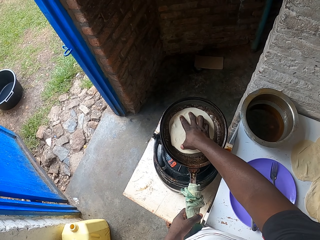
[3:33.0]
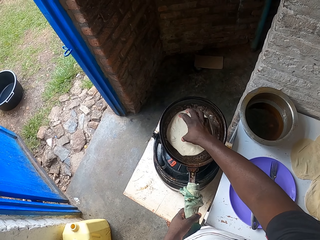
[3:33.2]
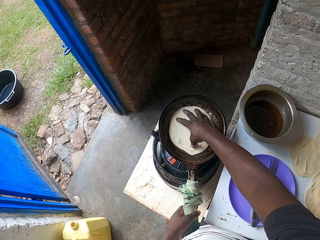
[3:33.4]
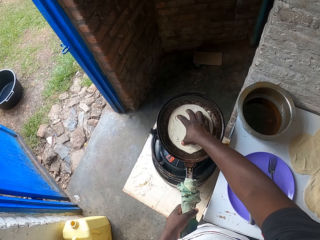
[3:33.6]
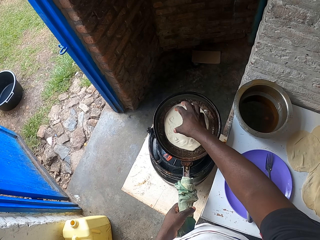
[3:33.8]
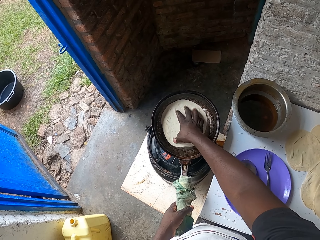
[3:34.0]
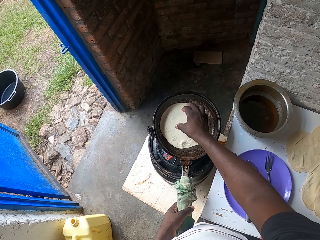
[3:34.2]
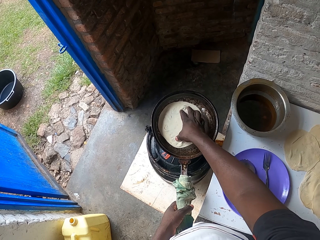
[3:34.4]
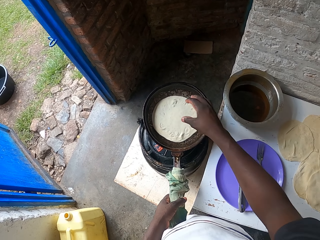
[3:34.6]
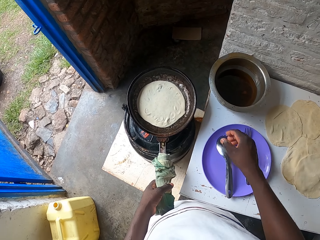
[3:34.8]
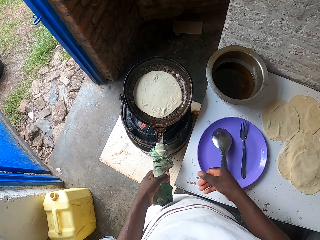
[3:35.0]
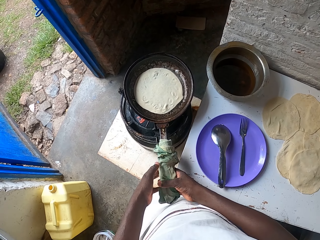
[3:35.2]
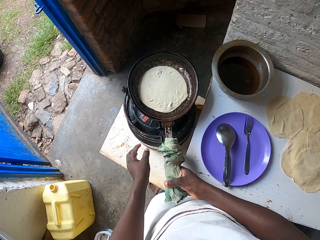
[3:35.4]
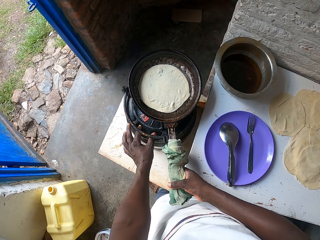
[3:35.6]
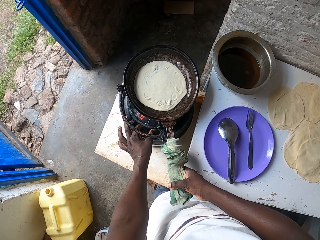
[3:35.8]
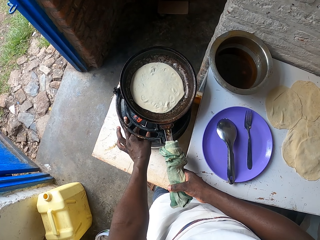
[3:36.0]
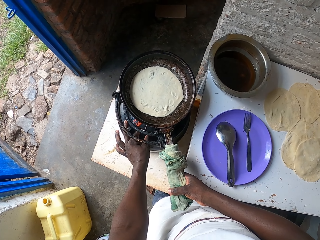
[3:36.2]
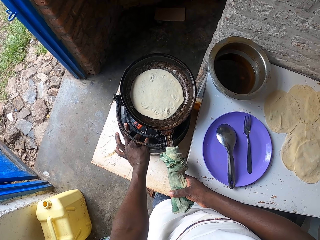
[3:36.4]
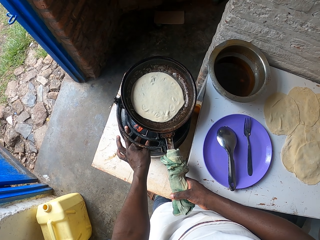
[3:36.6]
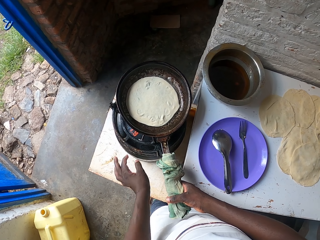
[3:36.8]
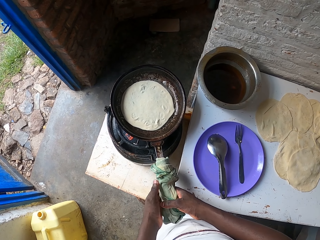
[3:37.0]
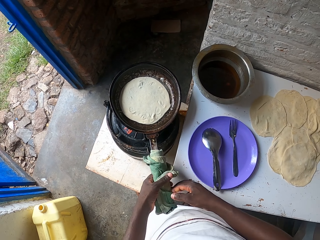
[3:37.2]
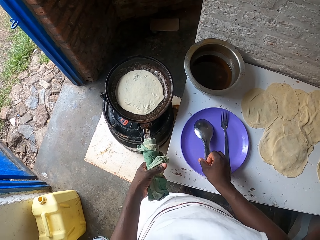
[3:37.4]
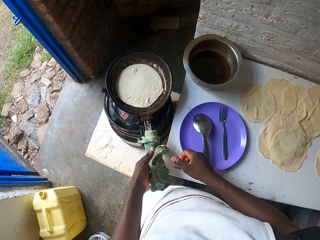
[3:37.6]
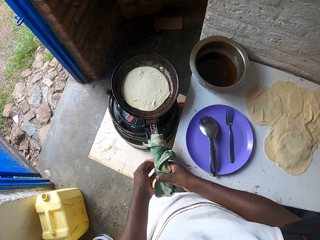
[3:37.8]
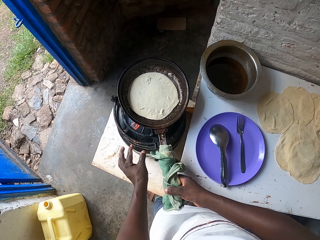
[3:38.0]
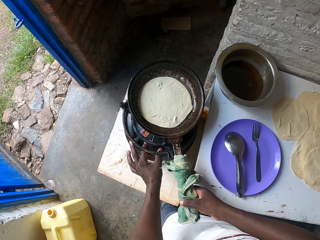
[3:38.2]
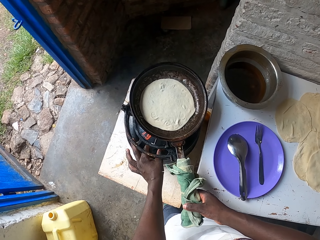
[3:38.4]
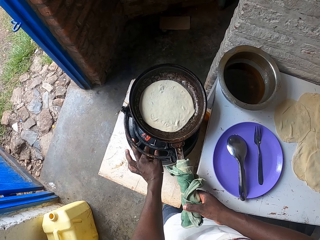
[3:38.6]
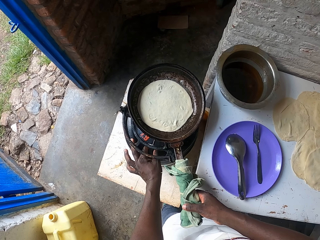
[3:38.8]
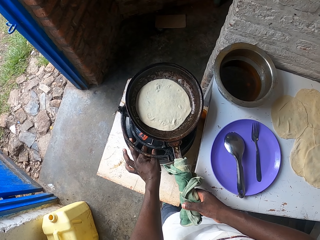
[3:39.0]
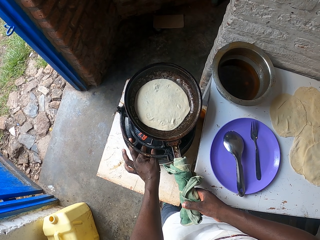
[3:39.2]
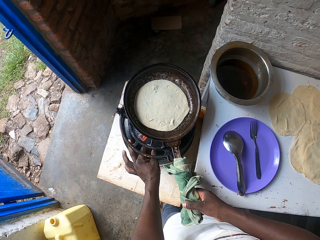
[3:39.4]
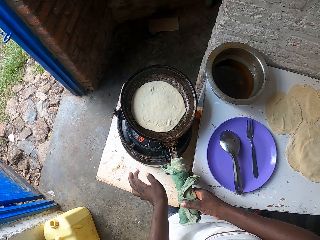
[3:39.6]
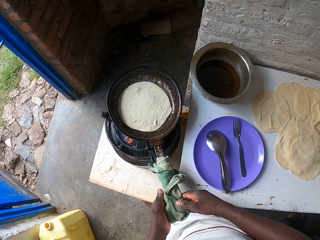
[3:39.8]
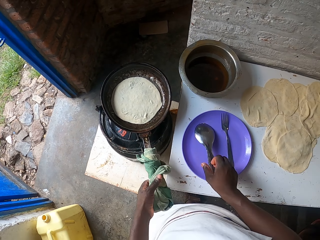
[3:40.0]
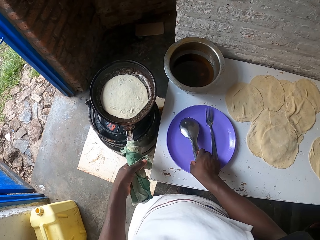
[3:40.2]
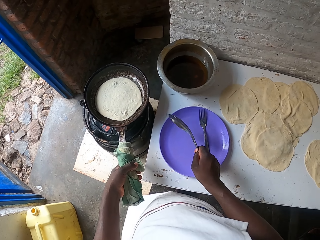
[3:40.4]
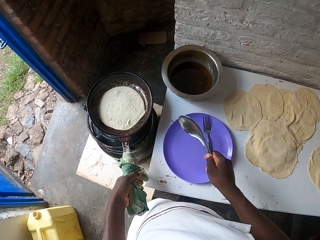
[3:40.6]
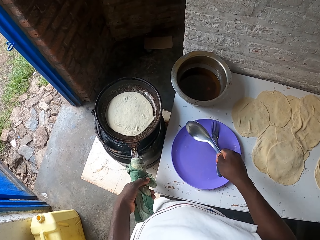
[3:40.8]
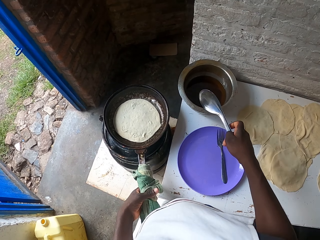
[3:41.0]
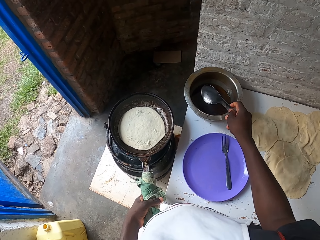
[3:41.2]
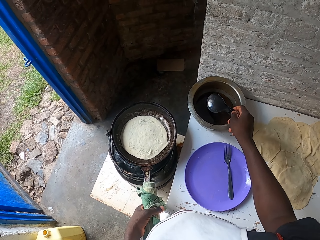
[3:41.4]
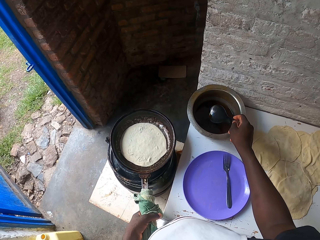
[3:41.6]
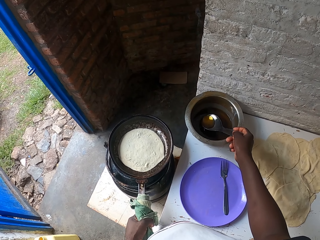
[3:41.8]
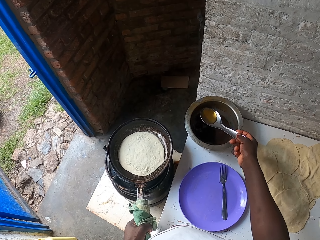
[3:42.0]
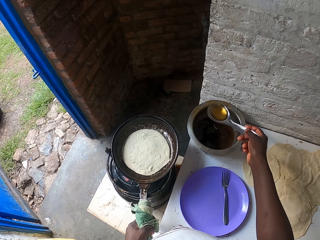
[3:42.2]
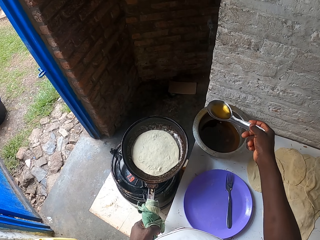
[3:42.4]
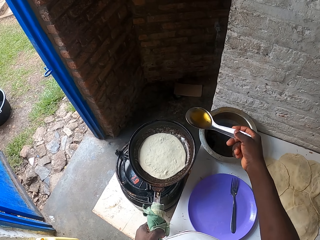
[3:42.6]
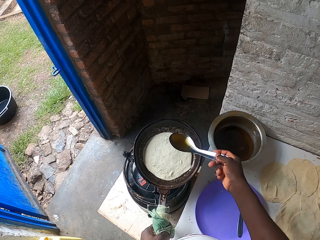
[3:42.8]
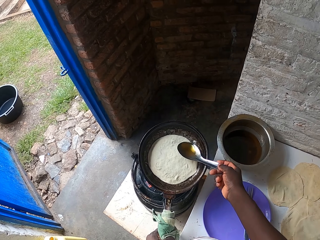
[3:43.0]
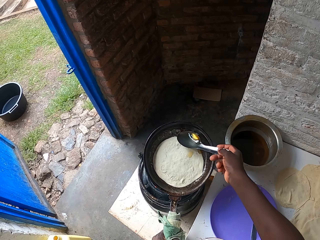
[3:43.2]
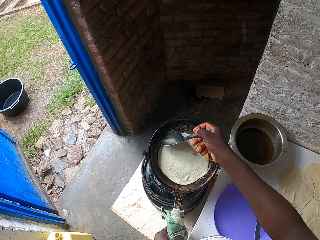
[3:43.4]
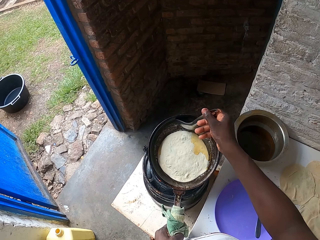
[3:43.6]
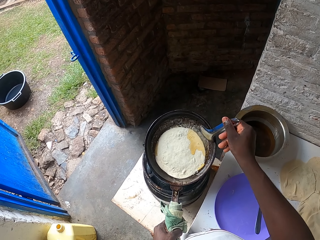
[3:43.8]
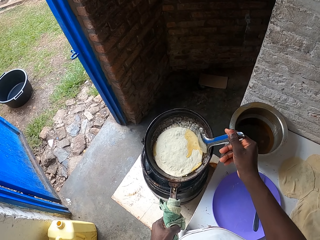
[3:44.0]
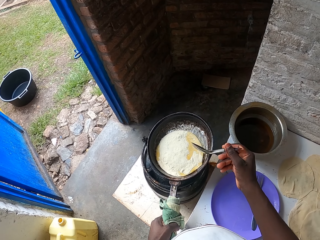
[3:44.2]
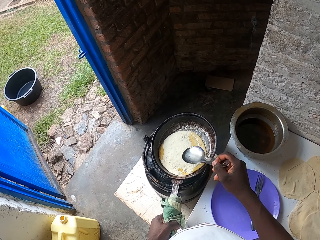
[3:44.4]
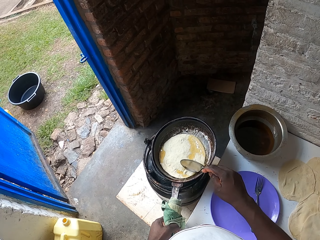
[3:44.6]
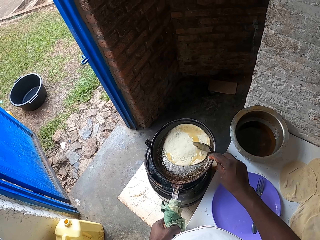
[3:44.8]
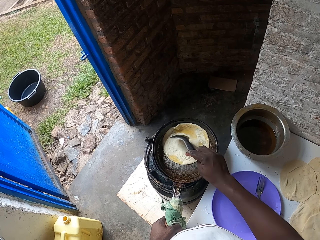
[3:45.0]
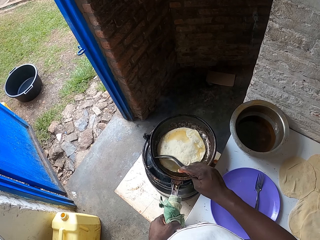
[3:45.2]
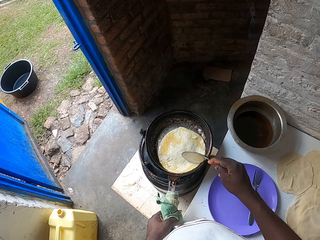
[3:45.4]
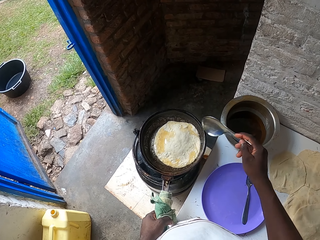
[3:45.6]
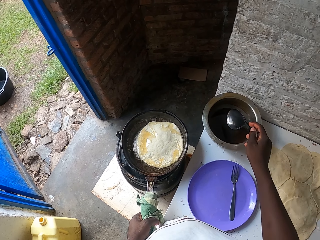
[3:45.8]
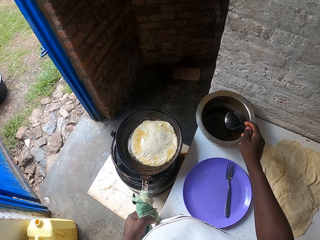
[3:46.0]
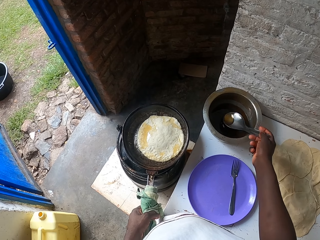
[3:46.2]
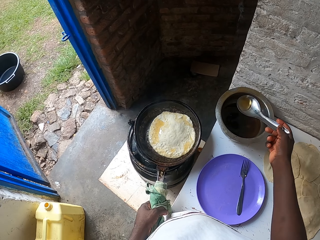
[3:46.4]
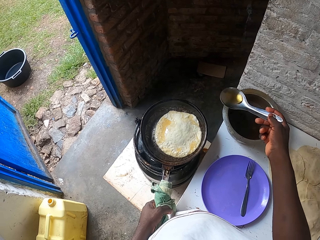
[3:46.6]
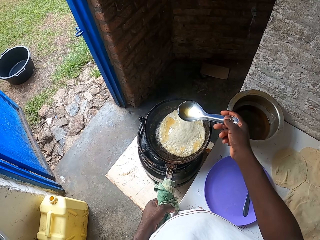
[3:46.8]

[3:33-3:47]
The camera wearer turns the paratha on the pan. They adjust the gas cooker. They pick up a serving spoon. They scoop cooking oil from a sauce pan. They pour the cooking oil on the frying pan. They scoop the cooking oil from the sauce pan again.

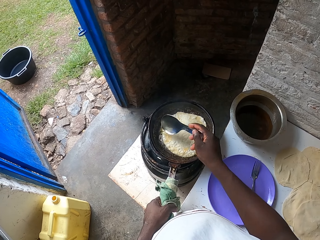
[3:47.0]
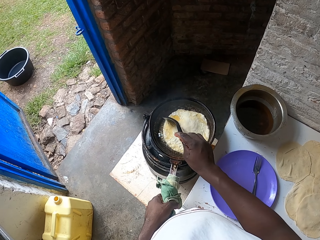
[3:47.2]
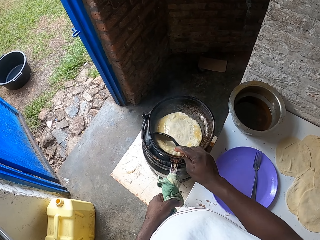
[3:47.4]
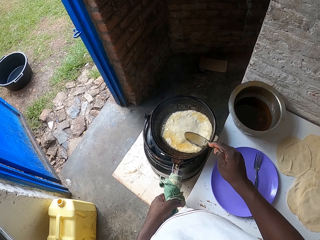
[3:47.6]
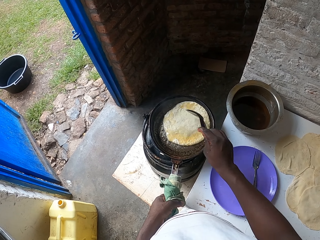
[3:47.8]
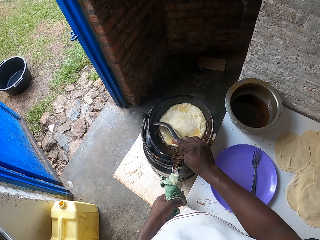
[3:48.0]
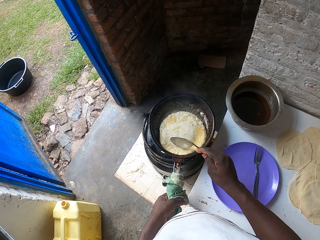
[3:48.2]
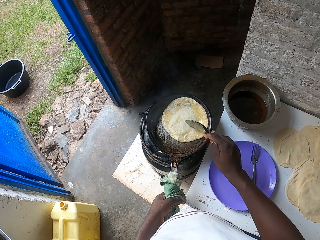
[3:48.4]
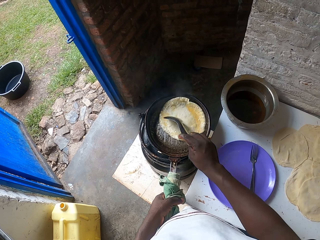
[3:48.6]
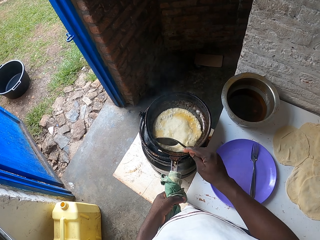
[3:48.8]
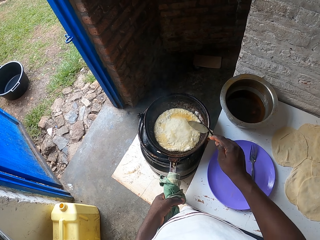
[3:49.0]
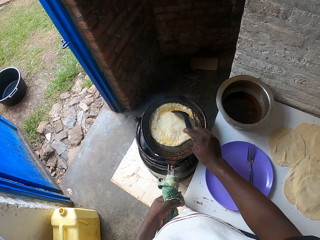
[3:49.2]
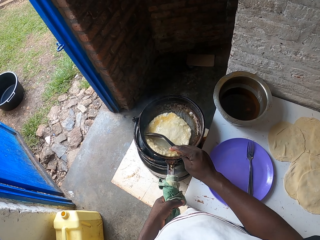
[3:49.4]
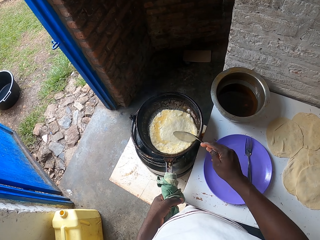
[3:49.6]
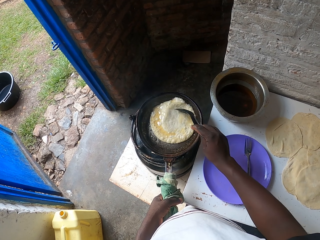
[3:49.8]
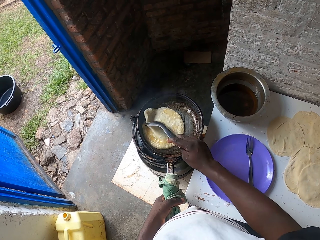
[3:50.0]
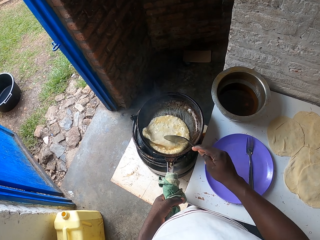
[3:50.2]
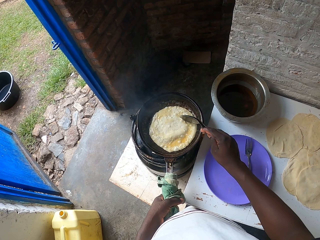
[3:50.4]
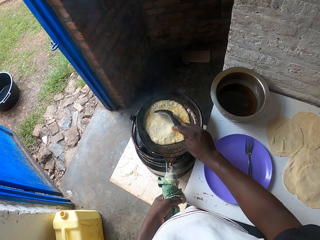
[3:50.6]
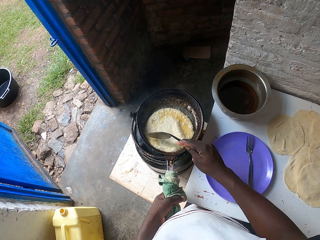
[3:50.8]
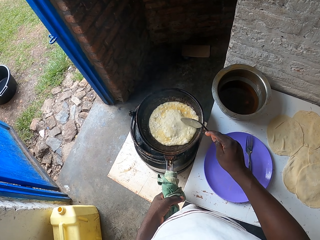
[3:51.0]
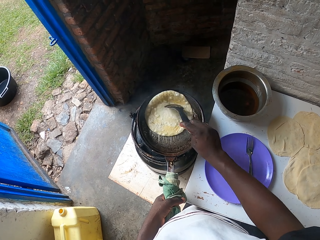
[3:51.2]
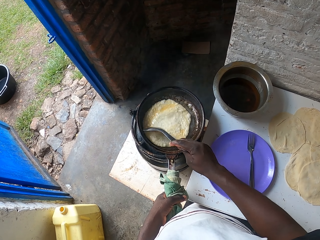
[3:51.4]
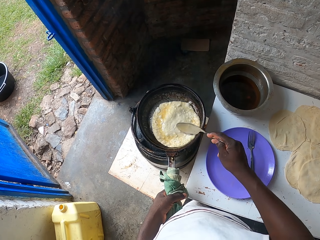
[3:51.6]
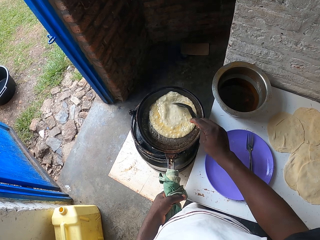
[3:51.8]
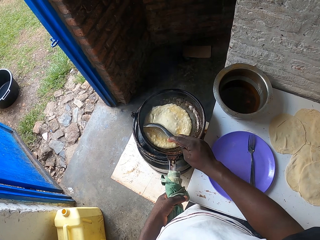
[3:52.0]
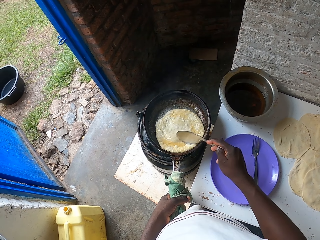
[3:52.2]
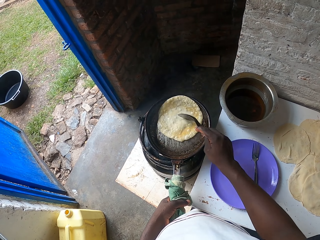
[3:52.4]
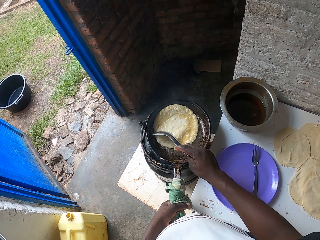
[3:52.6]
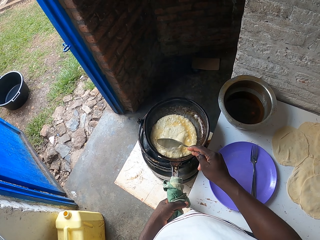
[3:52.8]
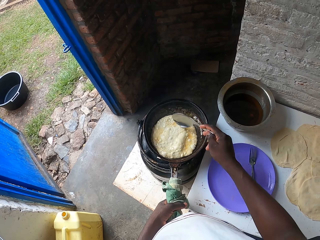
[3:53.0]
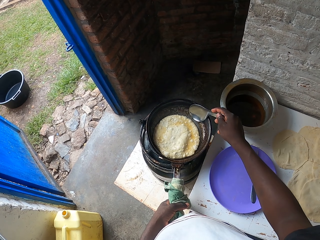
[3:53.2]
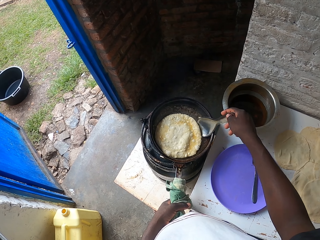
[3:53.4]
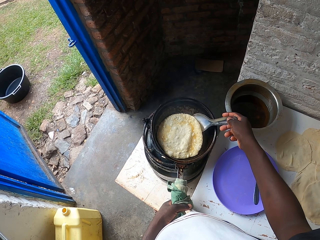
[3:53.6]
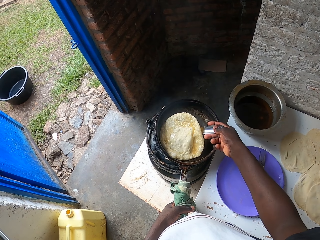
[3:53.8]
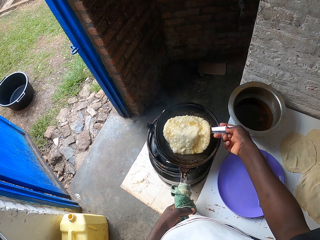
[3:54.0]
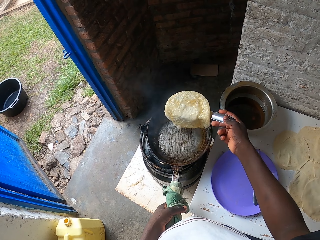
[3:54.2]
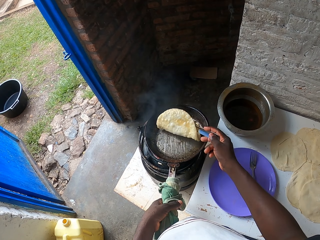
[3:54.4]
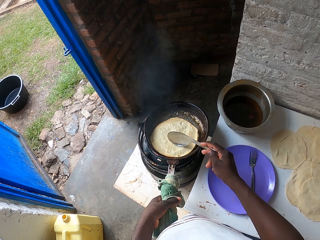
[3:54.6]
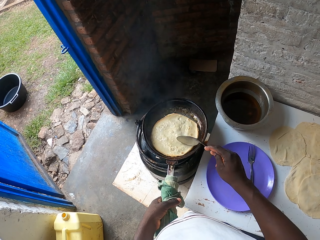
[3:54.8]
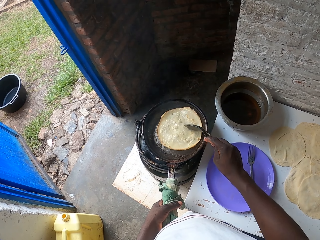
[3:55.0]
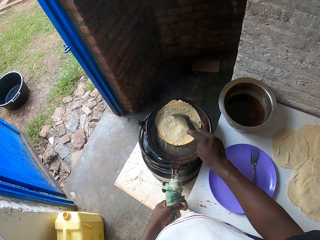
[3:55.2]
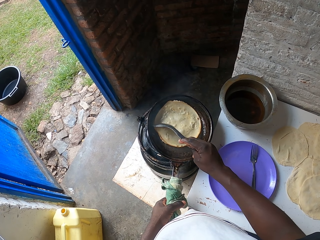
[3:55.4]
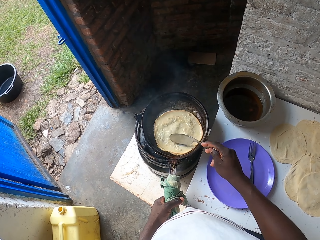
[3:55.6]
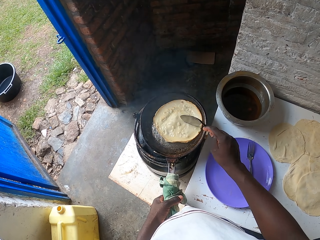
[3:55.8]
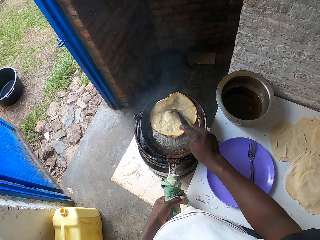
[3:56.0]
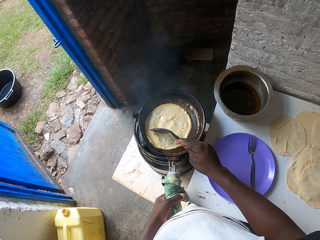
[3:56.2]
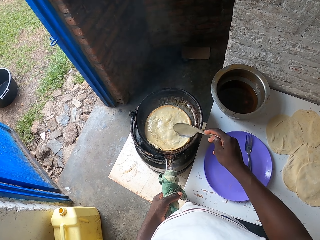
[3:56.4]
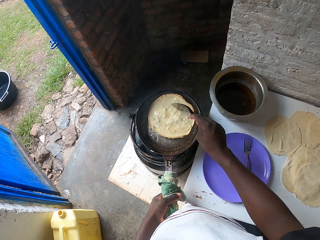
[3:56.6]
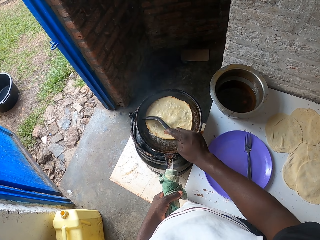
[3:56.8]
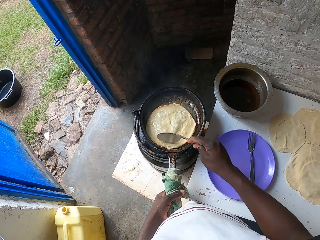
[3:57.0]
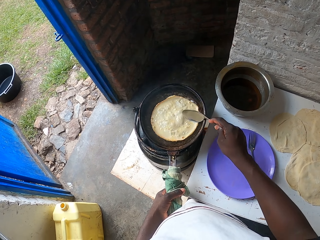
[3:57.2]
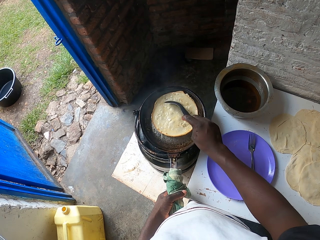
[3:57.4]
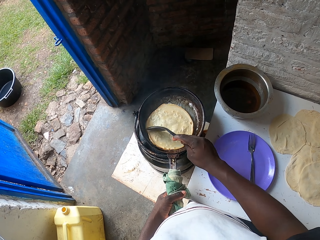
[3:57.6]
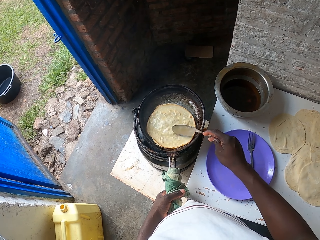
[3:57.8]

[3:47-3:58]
The camera wearer puts the oil in the frying pan. They fry the chapati. They move the paratha on the pan. They turn the paratha on the pan. They fry the chapati. They move the paratha on the pan.
